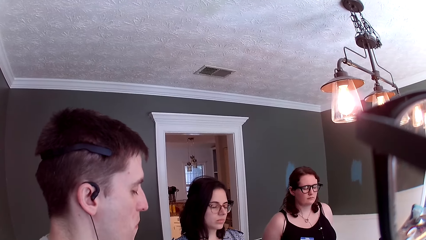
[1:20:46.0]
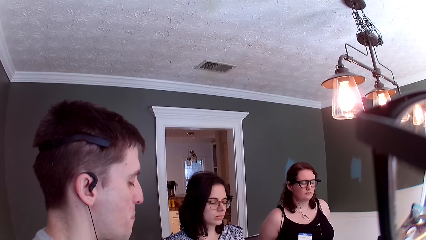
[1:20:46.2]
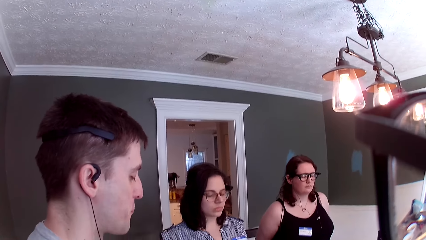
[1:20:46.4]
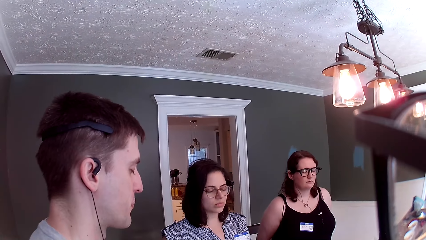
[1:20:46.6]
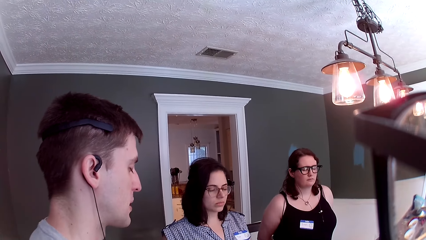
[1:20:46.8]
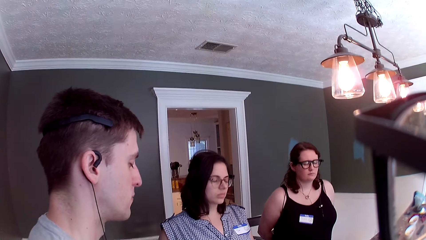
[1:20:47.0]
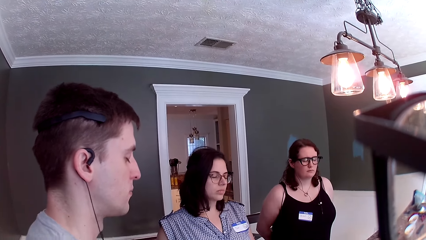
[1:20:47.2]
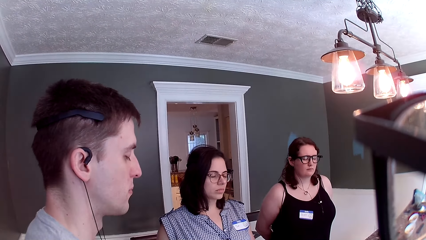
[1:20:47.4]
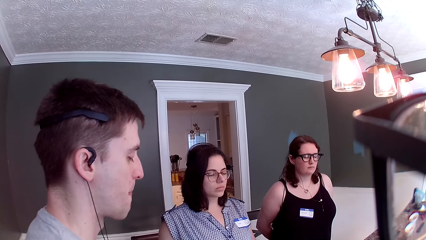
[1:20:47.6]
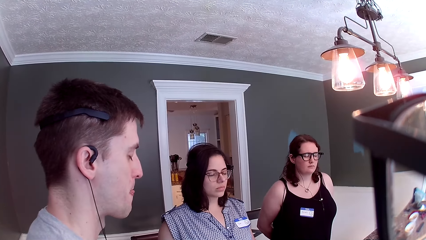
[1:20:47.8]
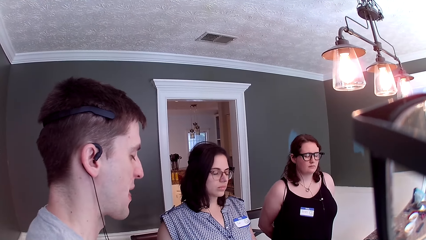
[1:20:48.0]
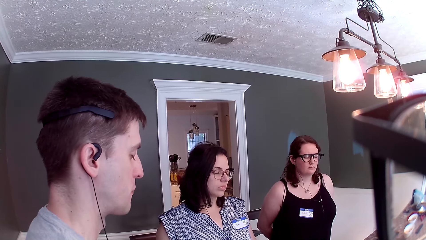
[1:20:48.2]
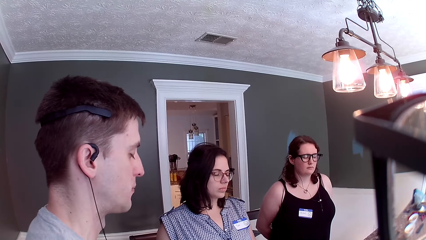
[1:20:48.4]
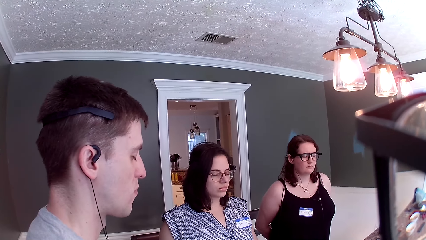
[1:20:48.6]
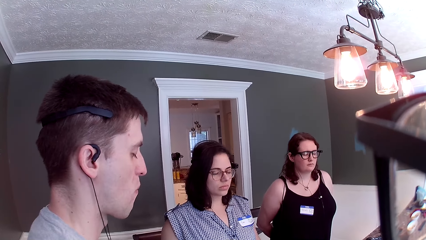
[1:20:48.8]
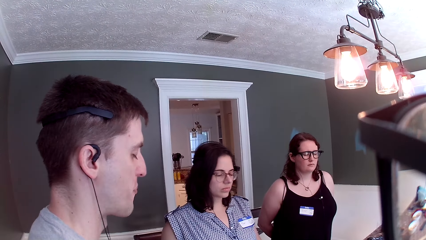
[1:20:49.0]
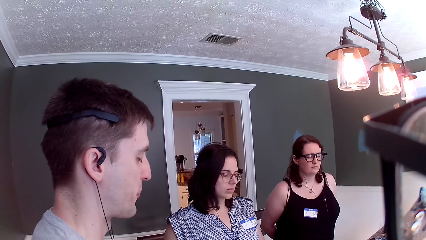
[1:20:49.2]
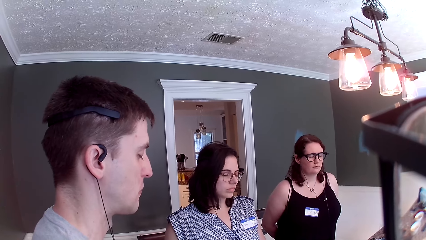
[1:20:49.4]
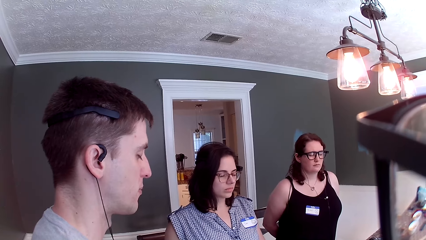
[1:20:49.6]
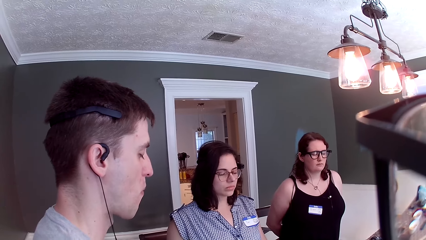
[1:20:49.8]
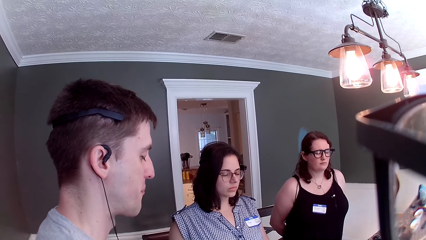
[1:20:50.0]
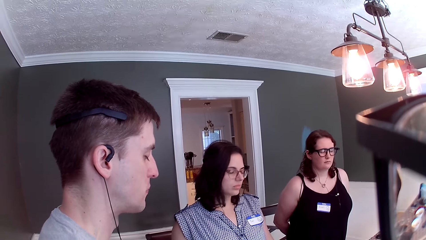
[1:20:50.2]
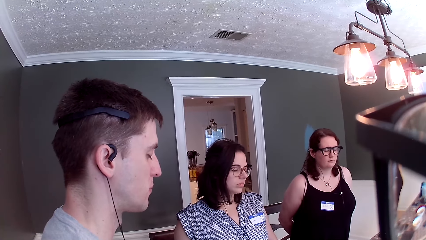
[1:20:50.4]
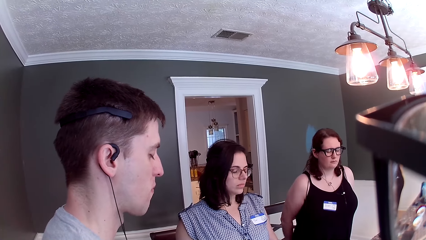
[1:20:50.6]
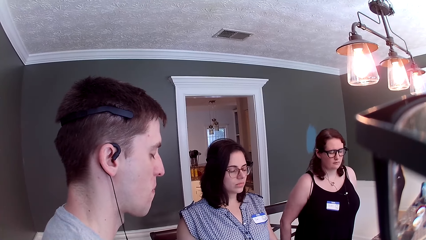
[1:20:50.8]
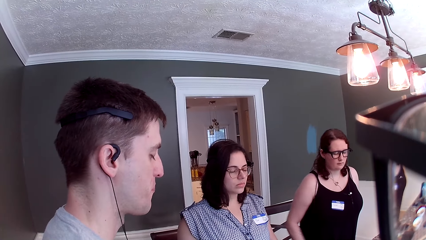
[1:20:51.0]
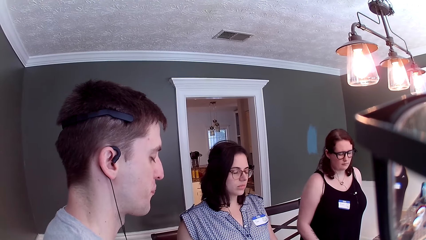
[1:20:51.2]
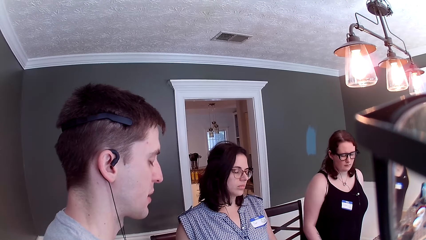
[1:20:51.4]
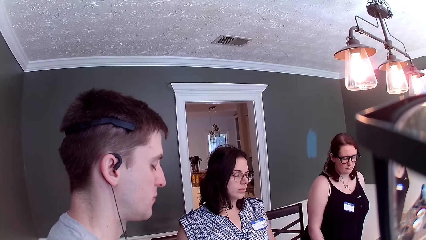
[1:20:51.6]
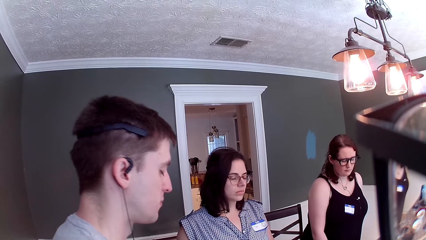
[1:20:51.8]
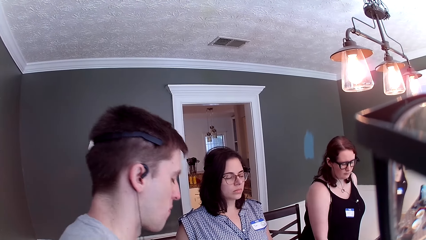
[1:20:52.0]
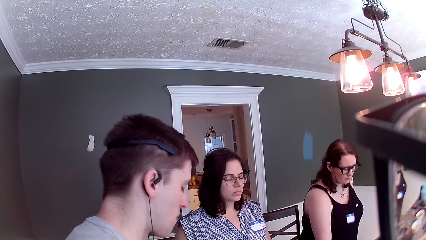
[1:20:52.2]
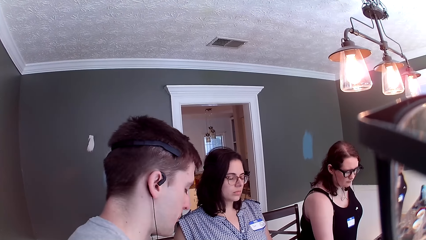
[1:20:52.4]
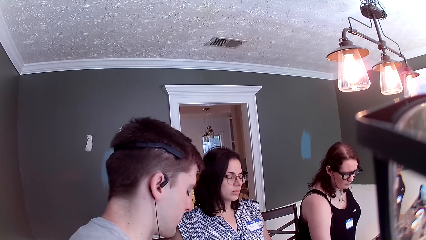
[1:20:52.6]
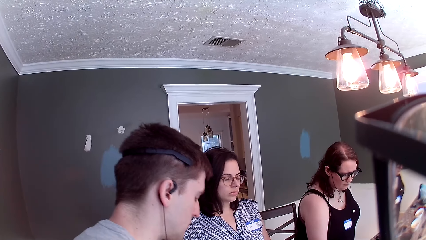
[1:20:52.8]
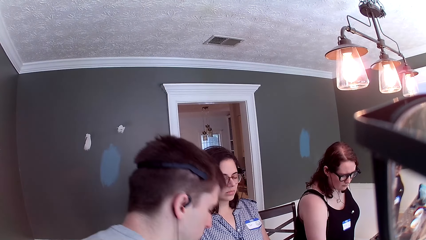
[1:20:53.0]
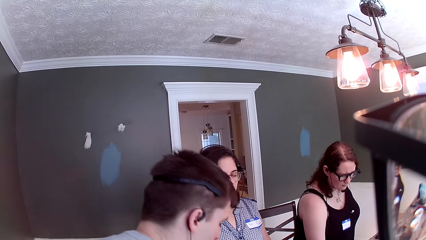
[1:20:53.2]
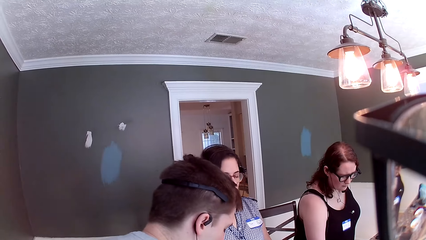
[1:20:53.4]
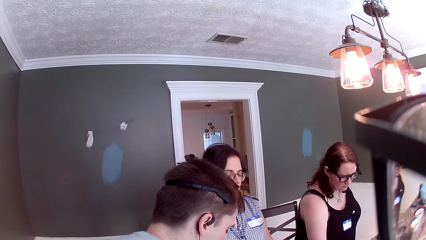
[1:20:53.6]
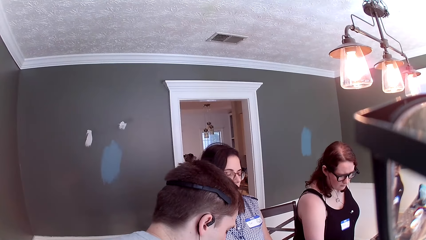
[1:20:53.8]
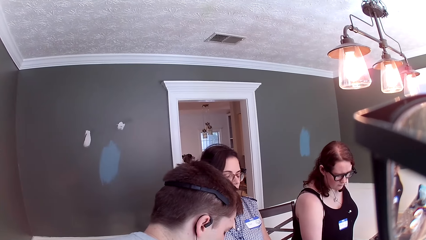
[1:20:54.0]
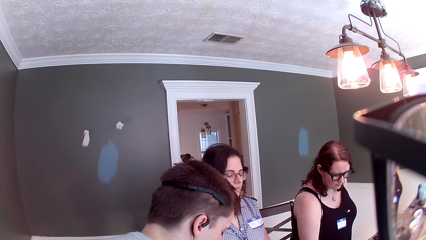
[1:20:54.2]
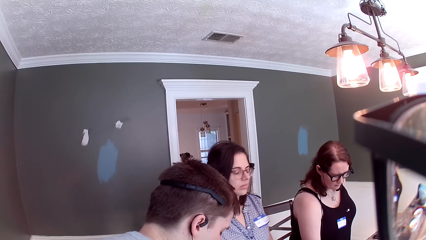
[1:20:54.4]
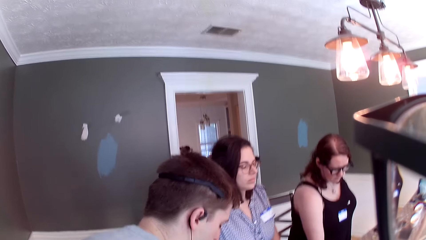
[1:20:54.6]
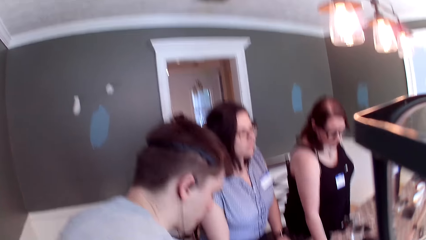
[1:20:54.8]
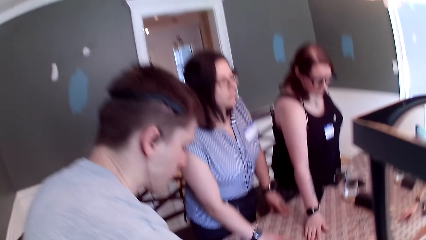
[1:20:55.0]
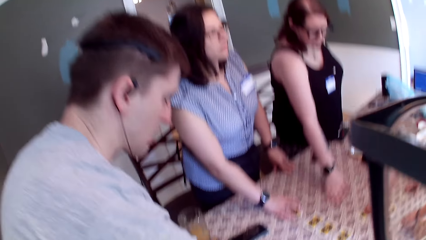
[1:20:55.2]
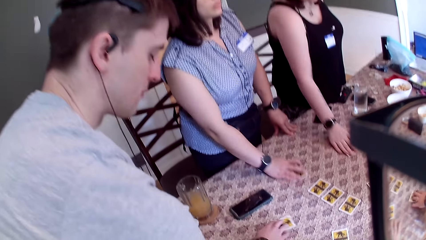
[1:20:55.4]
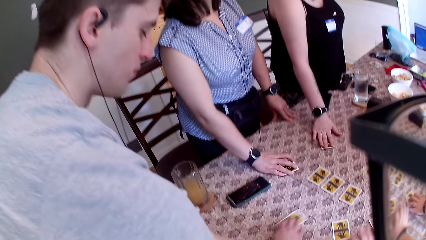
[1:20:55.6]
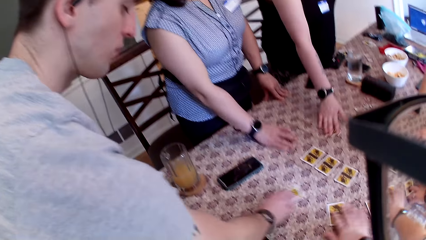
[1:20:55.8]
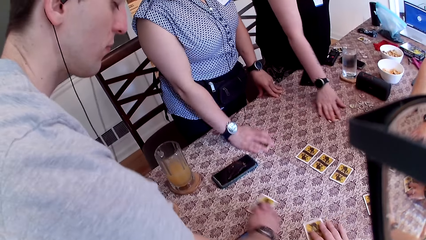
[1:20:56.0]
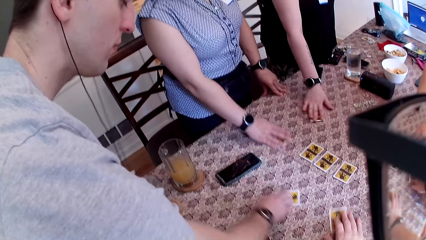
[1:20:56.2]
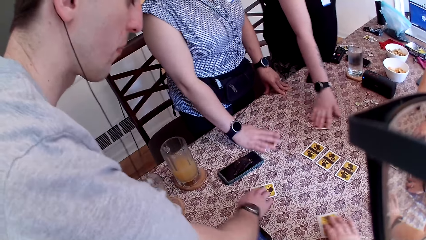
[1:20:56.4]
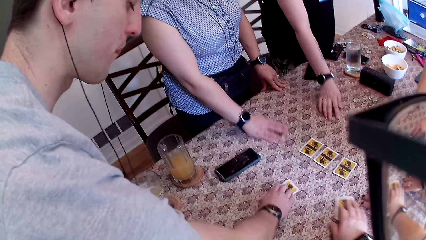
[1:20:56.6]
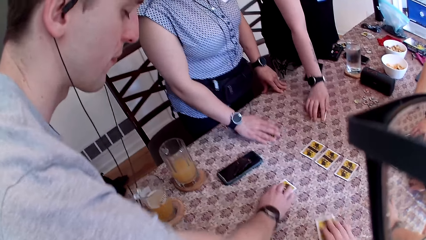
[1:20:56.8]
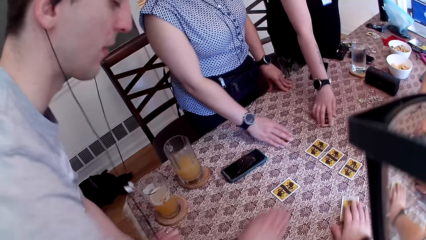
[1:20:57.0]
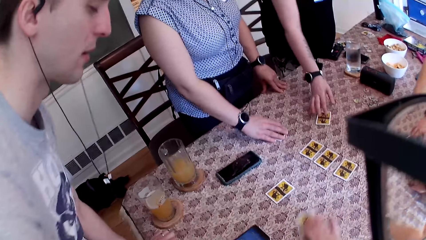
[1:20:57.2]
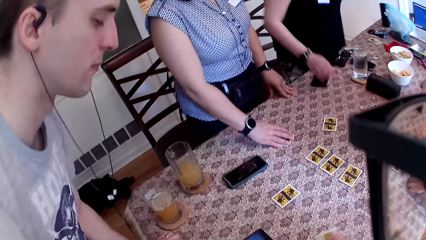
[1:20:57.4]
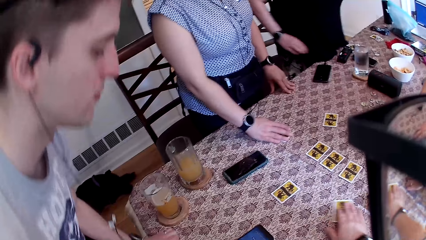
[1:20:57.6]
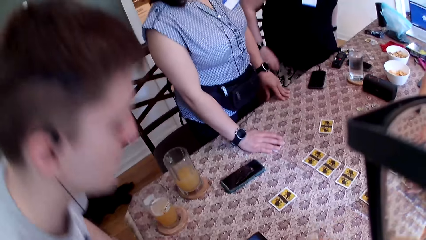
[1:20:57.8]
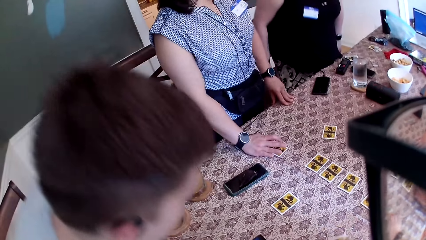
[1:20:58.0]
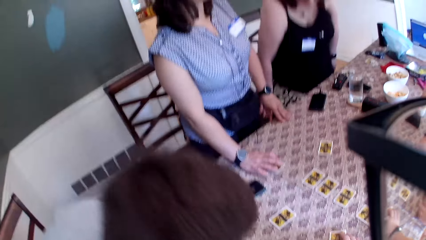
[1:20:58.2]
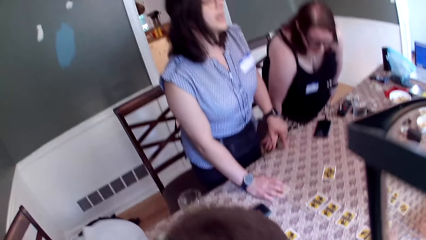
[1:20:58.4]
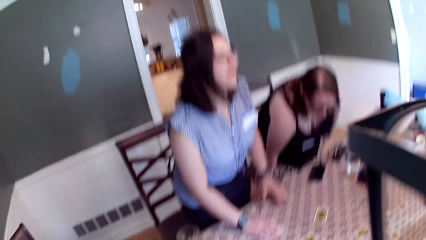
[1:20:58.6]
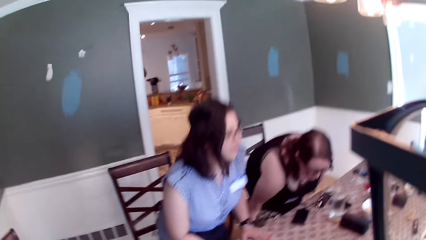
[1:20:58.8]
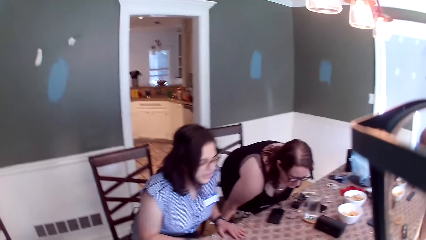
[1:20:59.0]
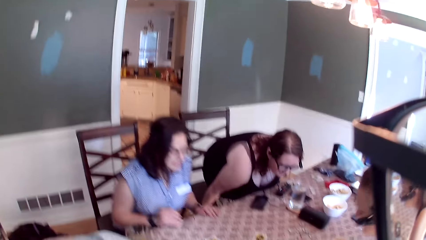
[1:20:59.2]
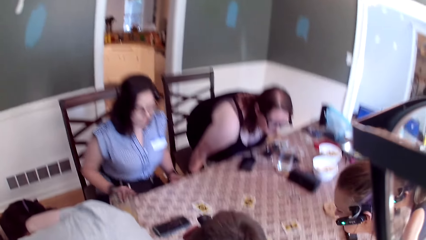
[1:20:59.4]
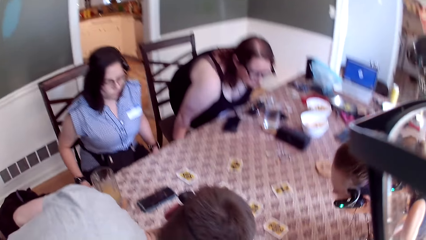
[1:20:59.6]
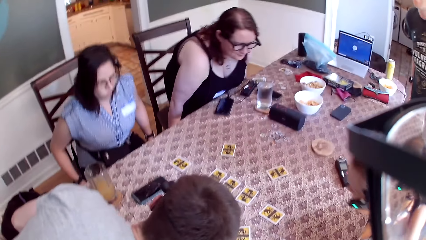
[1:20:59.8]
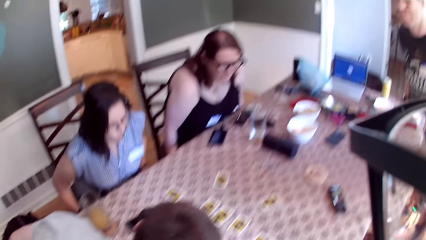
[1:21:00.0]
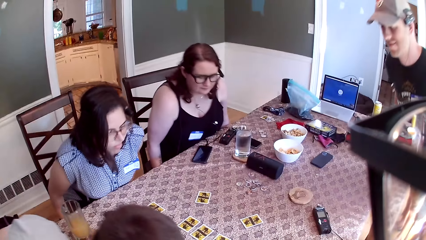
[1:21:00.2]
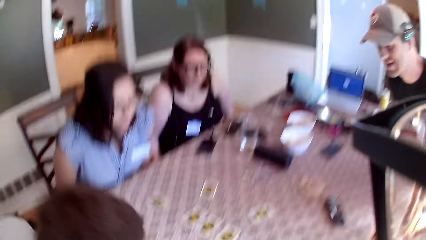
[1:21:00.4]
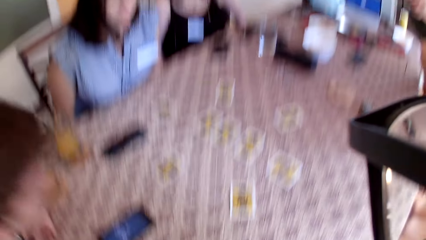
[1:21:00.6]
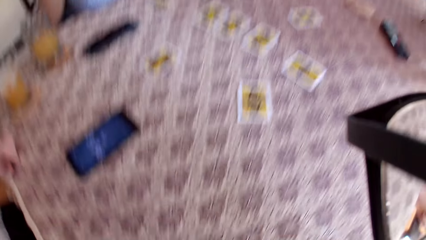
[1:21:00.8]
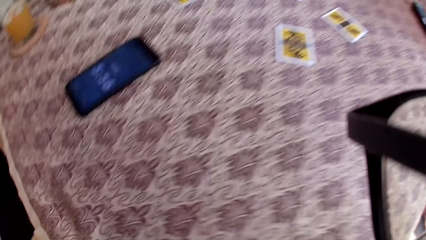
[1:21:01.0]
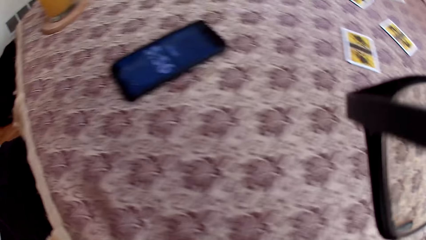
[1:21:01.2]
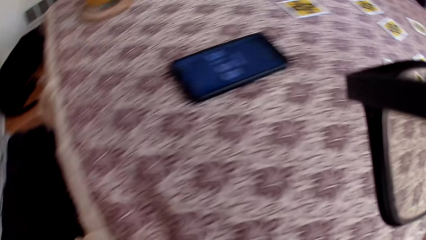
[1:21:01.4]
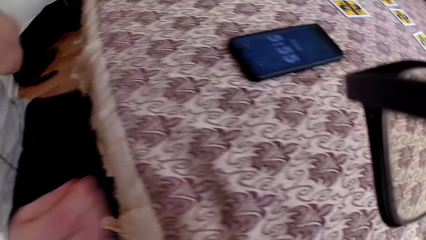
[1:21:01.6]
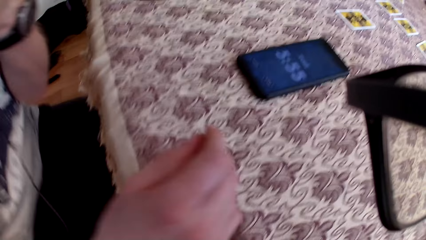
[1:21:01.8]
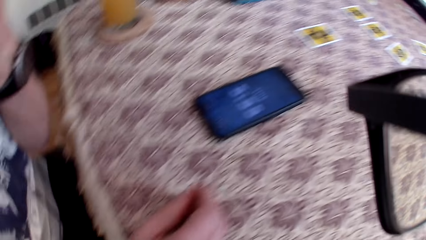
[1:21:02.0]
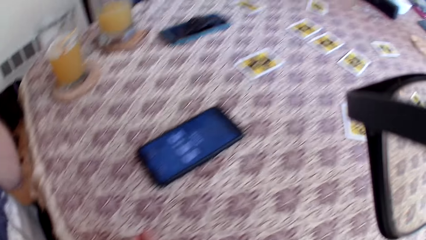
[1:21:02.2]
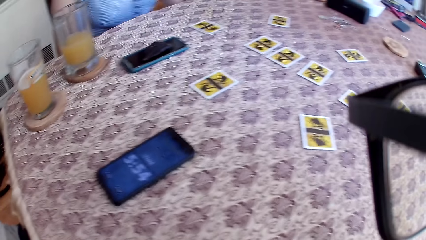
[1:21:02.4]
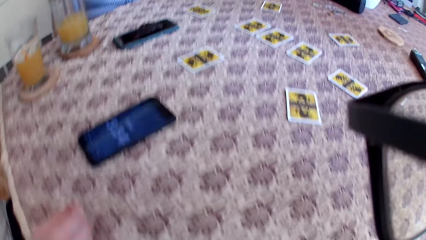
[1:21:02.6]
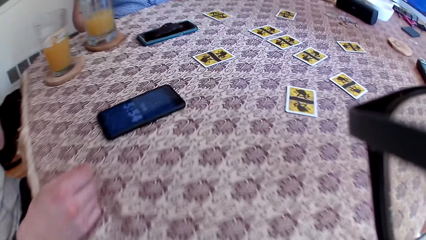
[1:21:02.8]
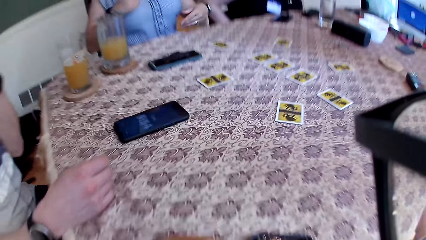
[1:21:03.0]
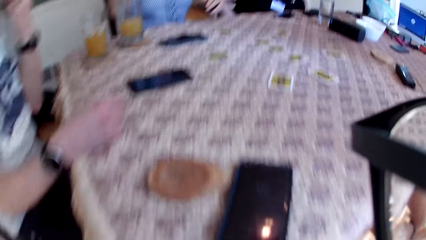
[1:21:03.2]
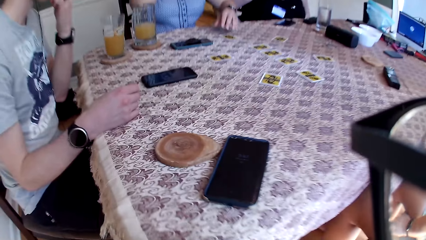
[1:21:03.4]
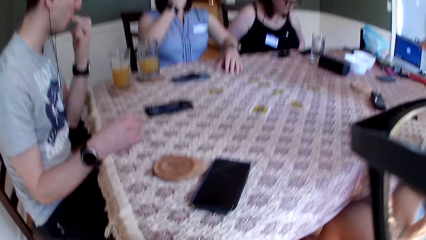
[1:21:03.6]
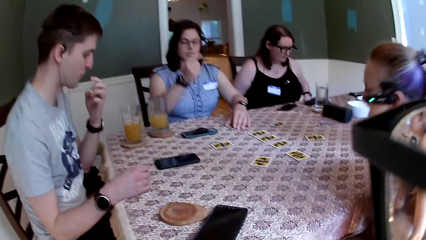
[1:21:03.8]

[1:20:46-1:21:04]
The camera wearer plays the One Night Ultimate Daybreak game with other persons. A man drags a card on the table with his right hand. A woman drags a card on the table with her right hand. A second woman drags a card on the table with her right hand. A third woman drags a card on the table with her right hand. The camera wearer drags a card on the table with his right hand. The man drags a card on the table with his left hand. The man removes his right hand from the card on the table. The second woman removes her right hand from the card on the table. The camera wearer sits down with the other persons. The third woman sits on the chair. The second woman sits on the chair. The man speaks to a group of people on the table. The man places his right hand on the table.
